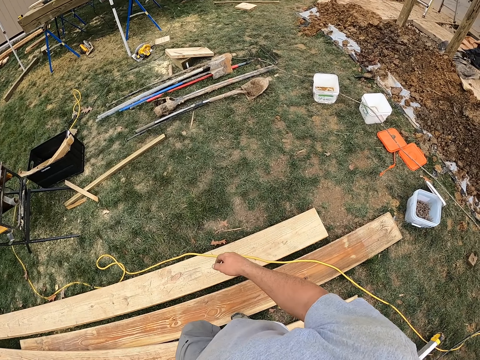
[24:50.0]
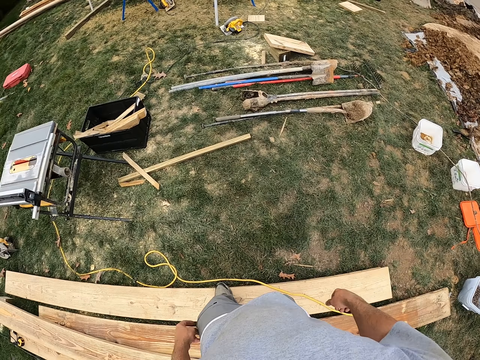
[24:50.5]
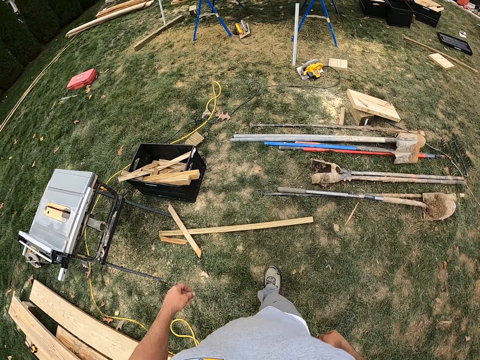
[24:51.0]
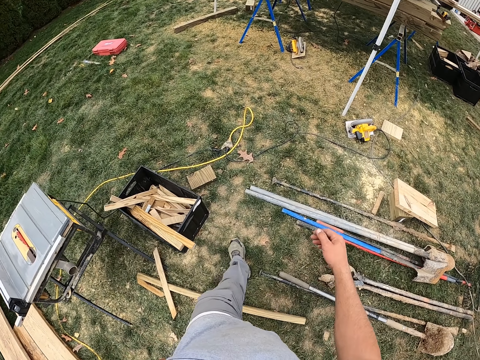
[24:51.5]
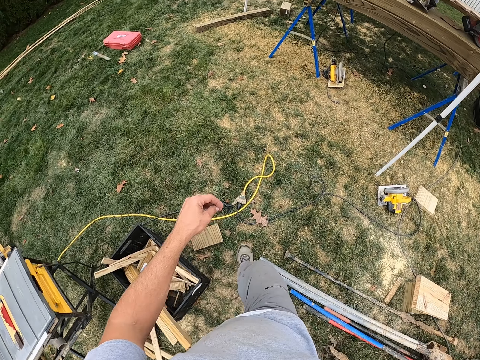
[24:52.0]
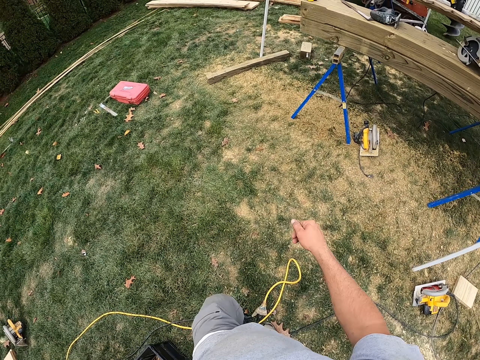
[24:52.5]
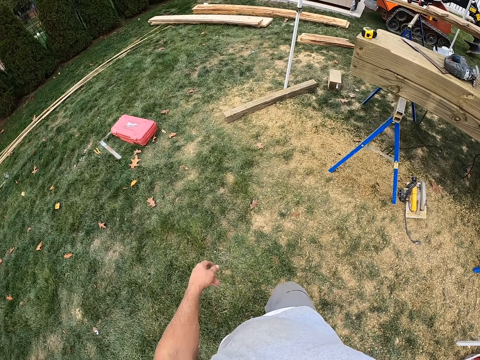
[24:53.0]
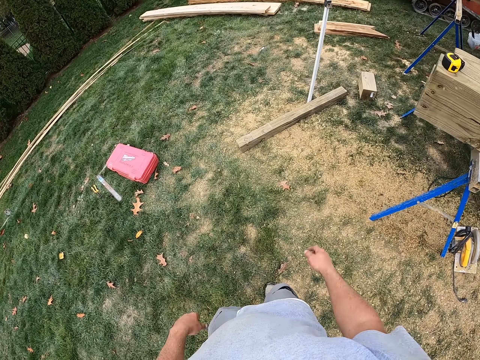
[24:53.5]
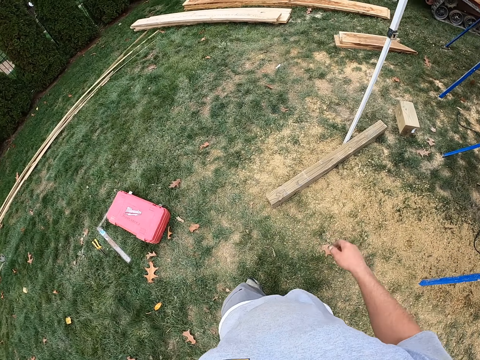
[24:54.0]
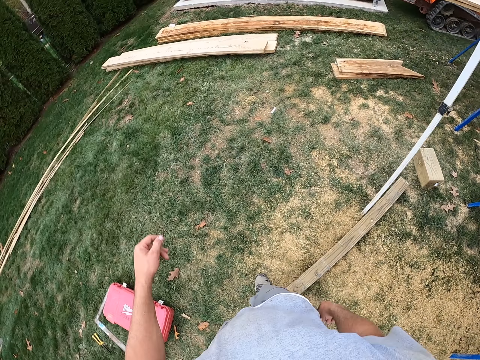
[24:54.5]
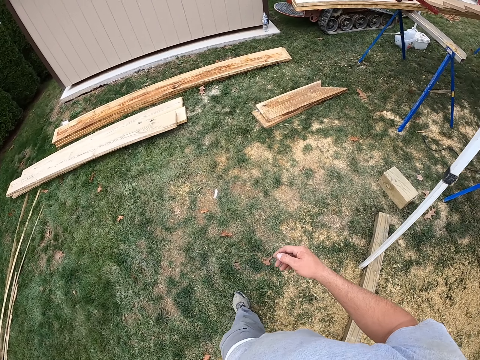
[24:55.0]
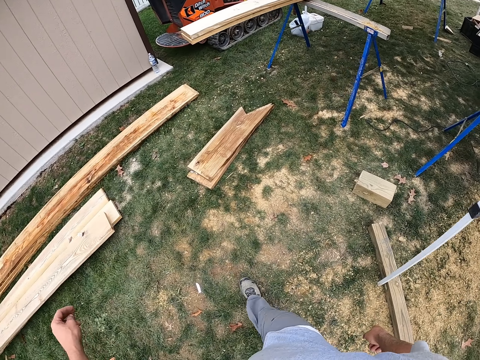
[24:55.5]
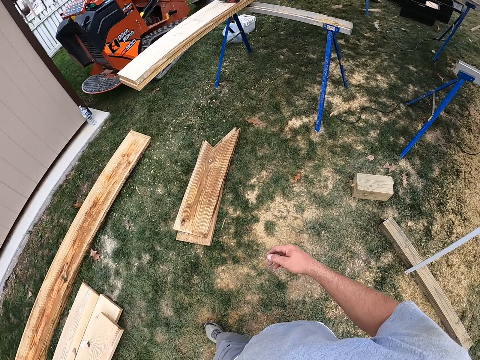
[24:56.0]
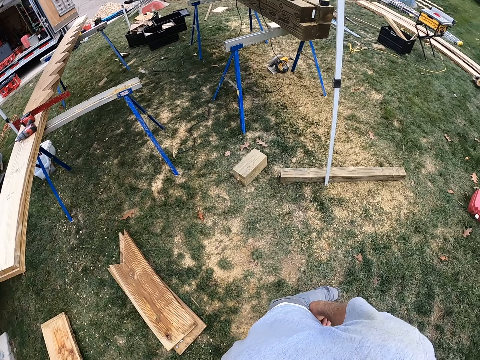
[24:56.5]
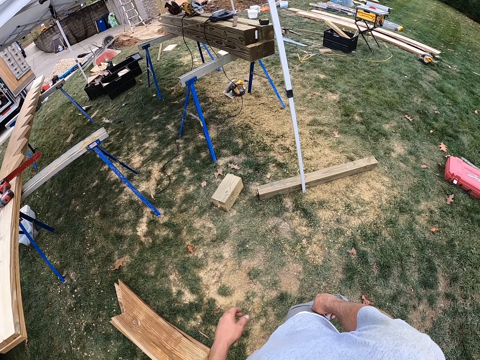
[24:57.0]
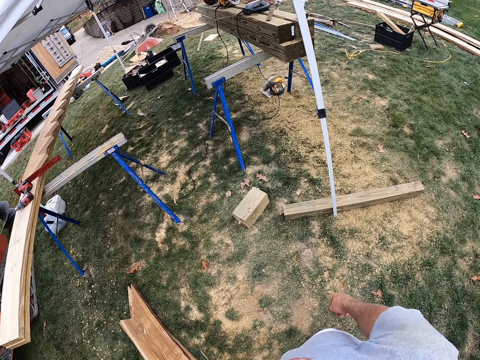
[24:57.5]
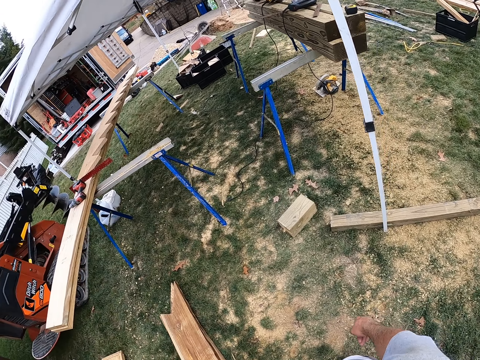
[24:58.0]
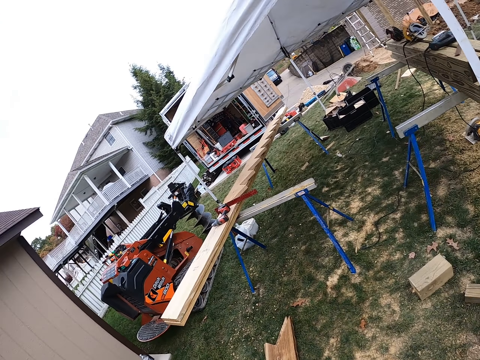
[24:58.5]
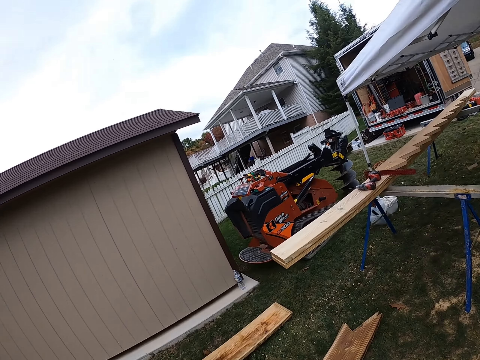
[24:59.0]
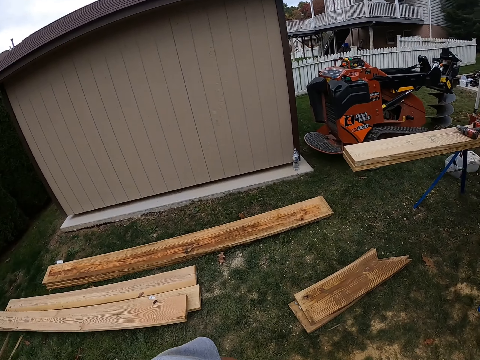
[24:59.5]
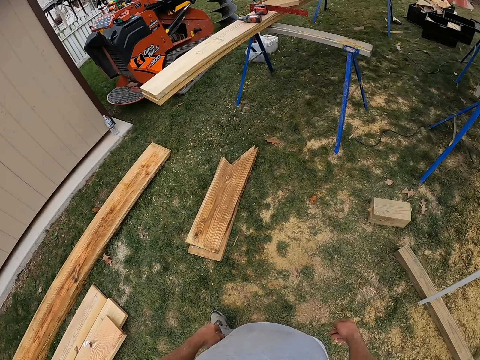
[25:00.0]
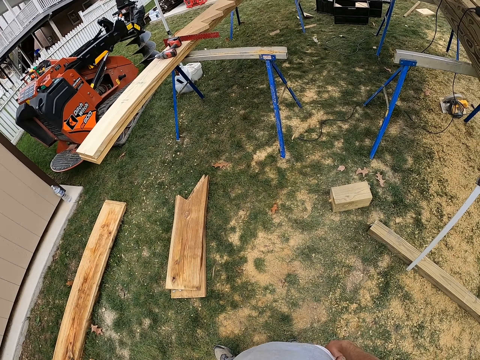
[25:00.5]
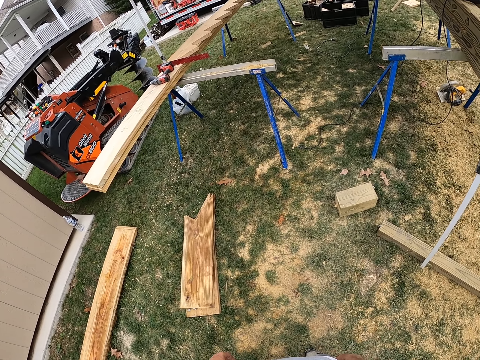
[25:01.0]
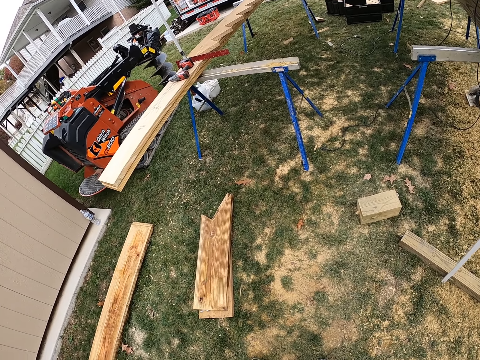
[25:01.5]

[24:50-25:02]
The camera wearer walks away. They look around.

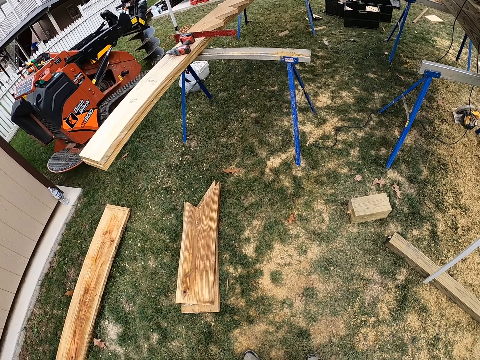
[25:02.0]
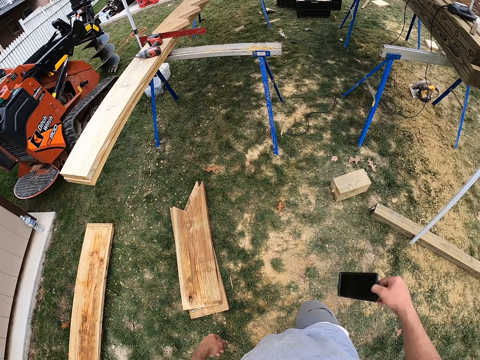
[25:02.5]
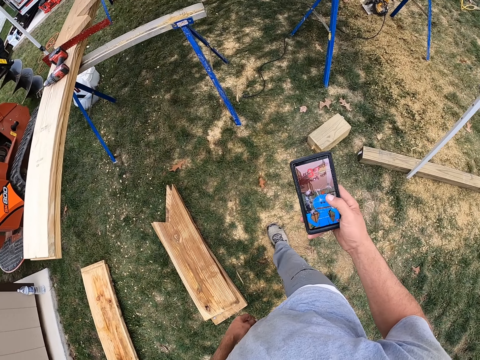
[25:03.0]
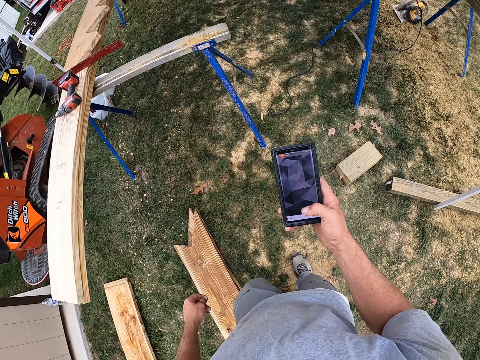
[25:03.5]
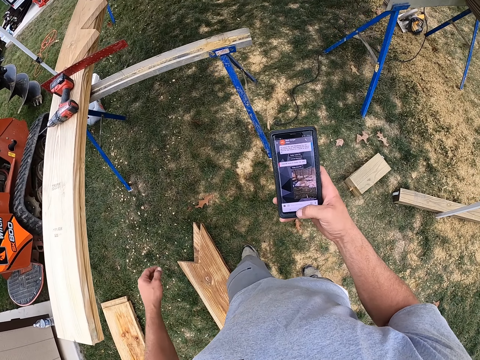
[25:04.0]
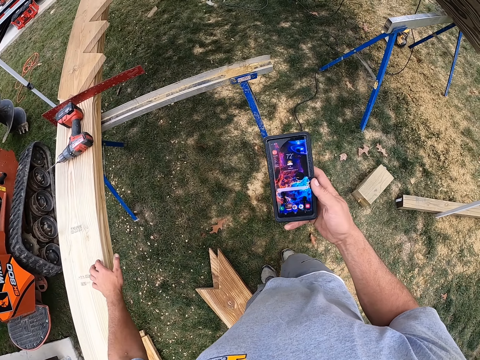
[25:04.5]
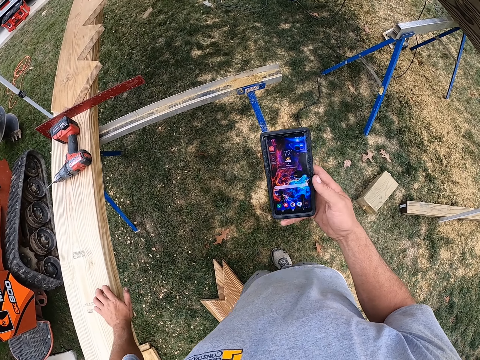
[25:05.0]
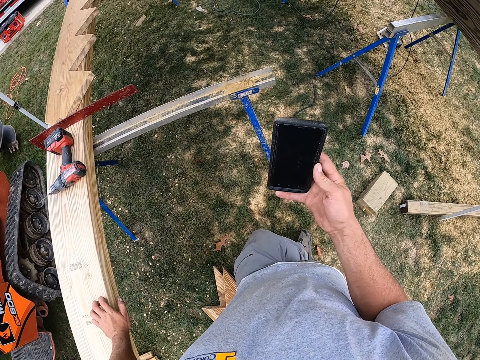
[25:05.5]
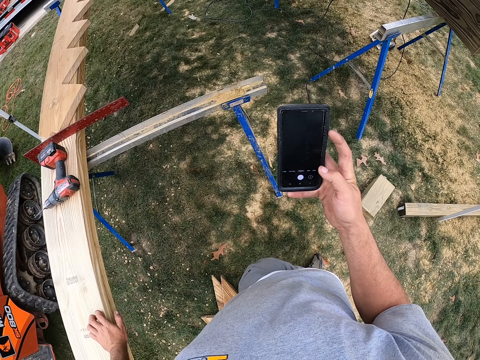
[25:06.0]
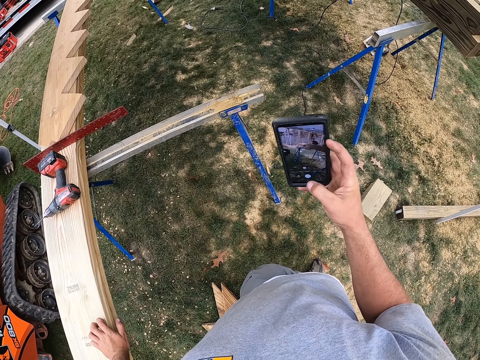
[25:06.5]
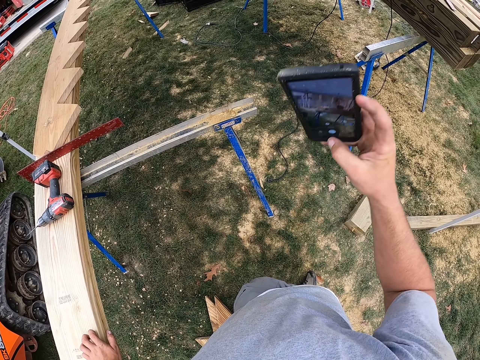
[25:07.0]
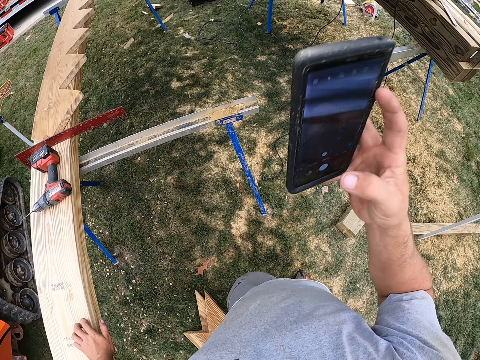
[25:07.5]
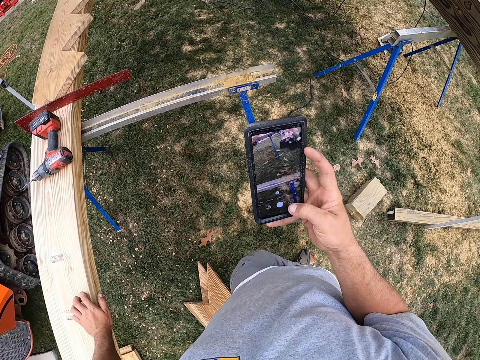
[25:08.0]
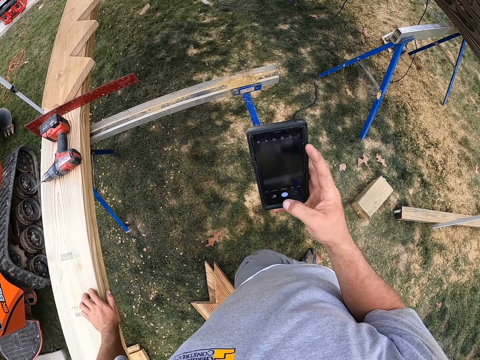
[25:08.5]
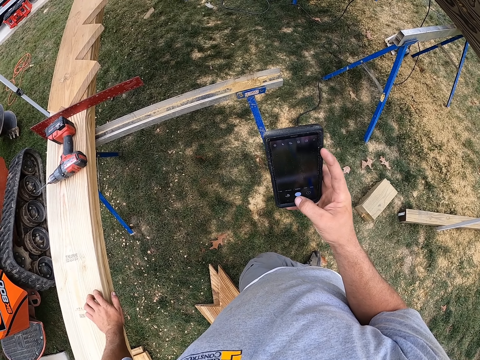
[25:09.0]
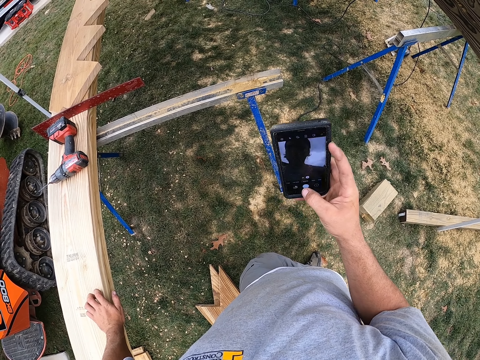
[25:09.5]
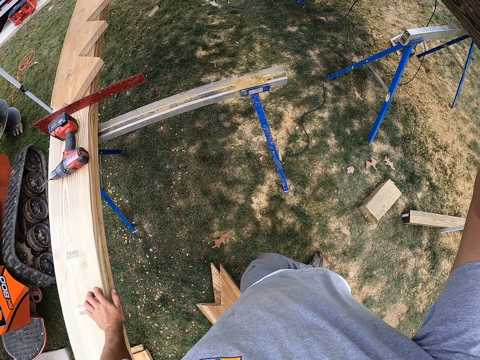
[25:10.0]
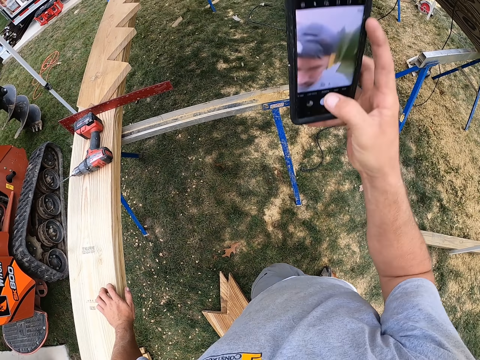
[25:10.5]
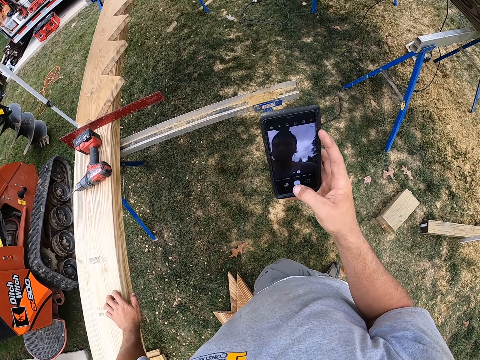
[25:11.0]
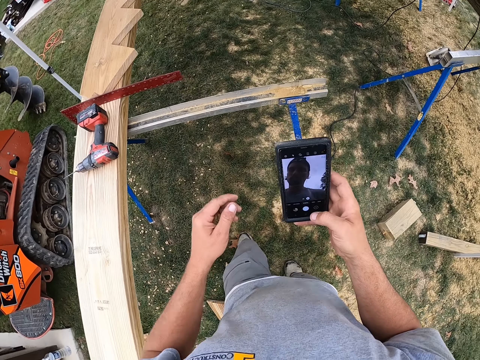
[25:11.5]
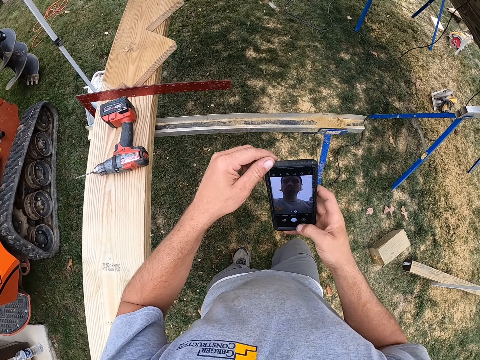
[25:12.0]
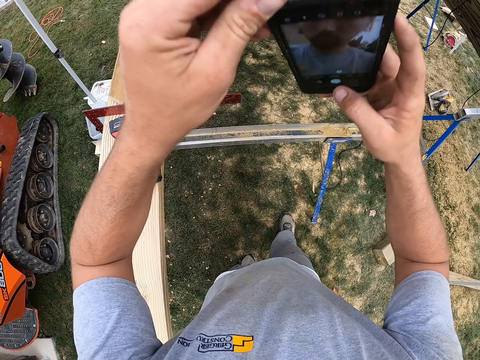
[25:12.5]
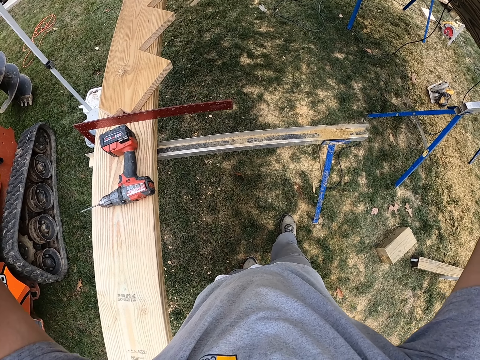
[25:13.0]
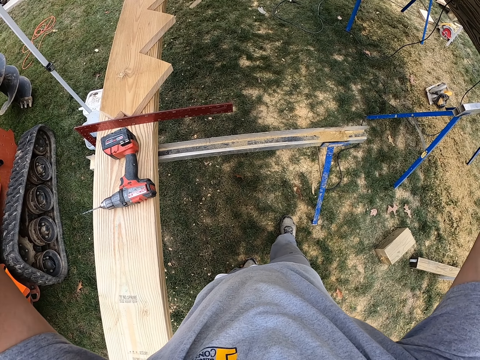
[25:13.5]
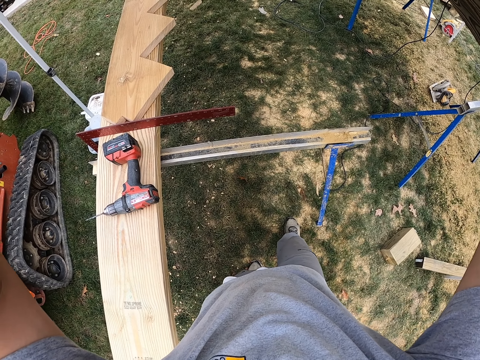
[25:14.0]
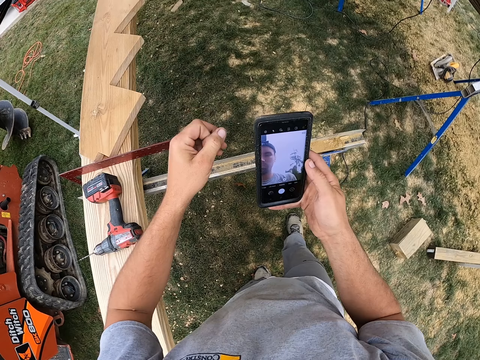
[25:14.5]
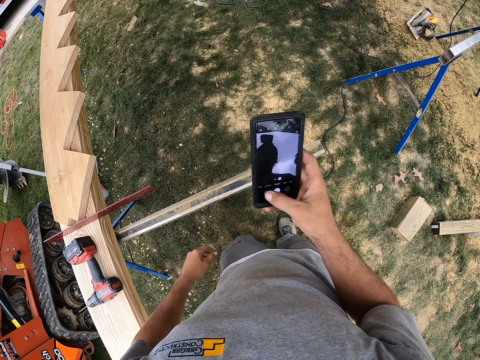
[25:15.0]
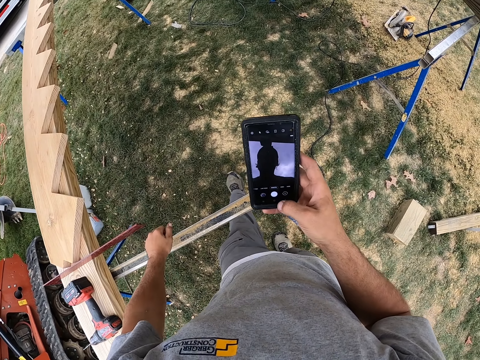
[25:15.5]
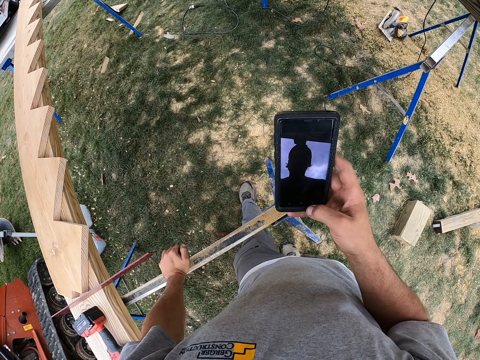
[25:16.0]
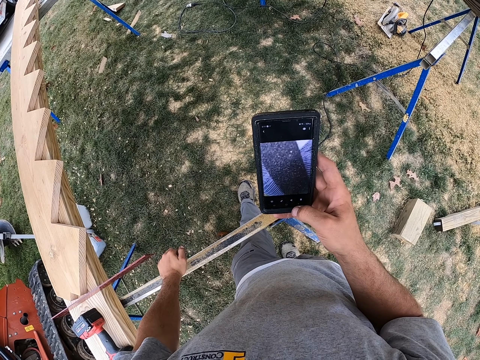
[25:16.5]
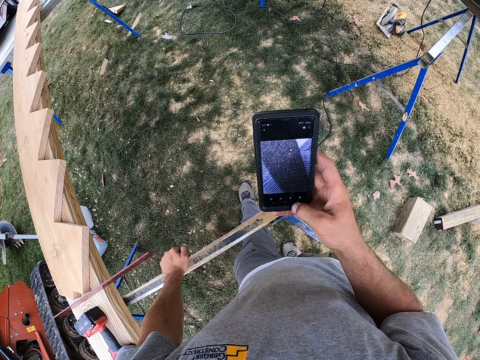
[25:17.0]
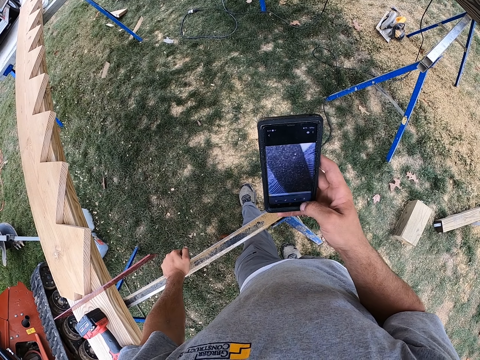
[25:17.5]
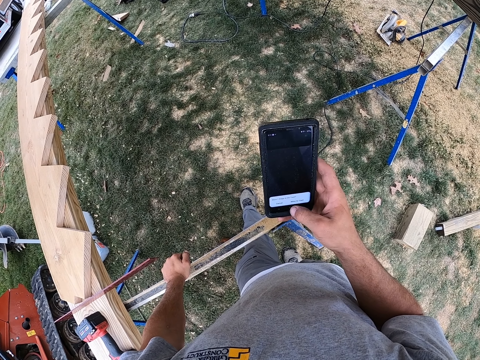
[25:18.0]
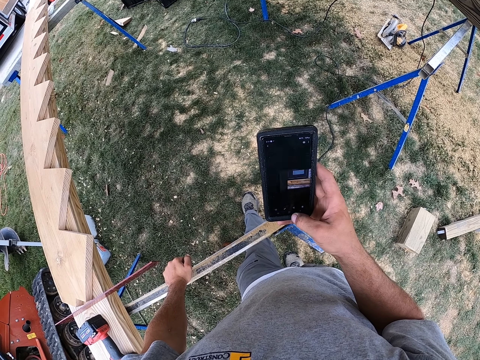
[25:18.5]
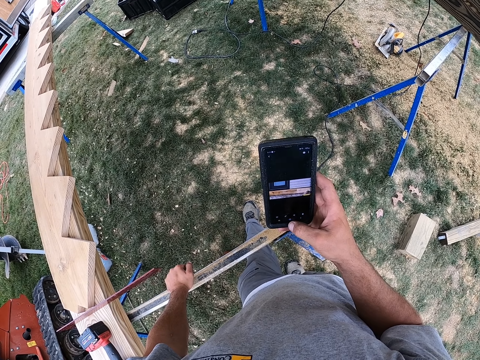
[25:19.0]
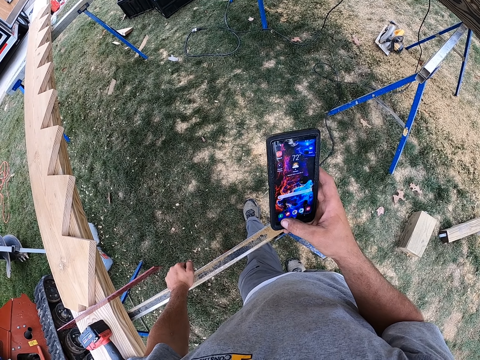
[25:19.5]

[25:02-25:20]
The camera wearer uses the phone. They take the phone from the pocket. They hold the wood with the left hand. They take a picture with the phone. They do this repeatedly. They use the phone.
